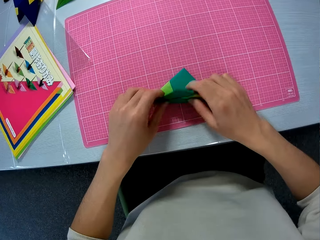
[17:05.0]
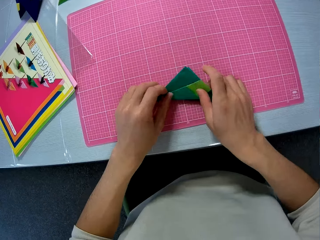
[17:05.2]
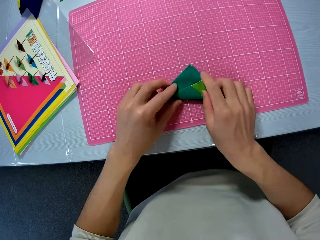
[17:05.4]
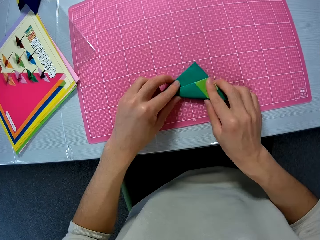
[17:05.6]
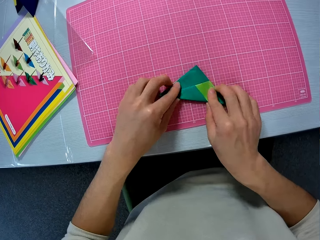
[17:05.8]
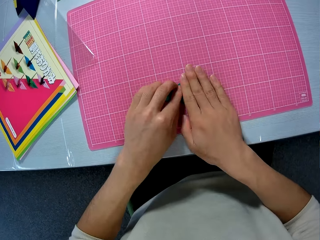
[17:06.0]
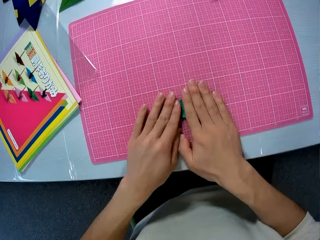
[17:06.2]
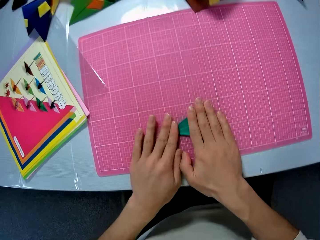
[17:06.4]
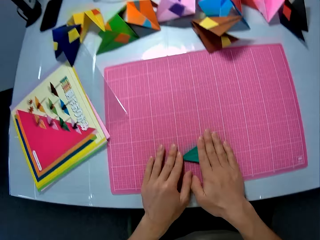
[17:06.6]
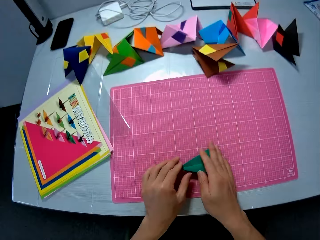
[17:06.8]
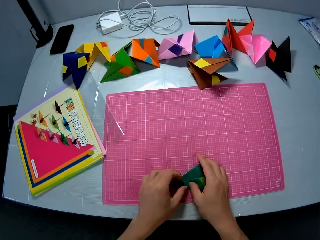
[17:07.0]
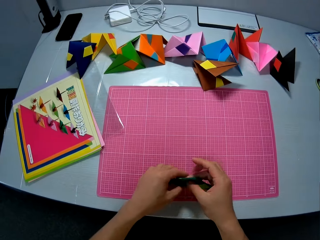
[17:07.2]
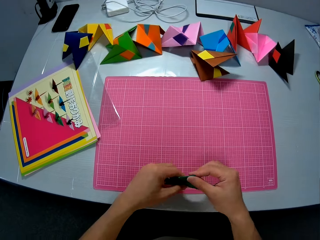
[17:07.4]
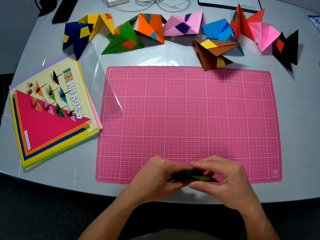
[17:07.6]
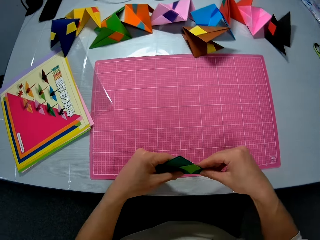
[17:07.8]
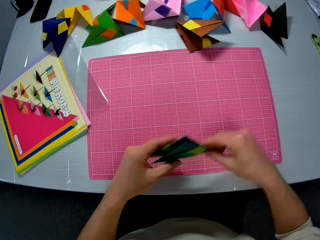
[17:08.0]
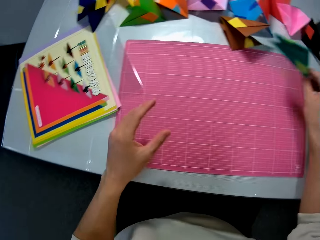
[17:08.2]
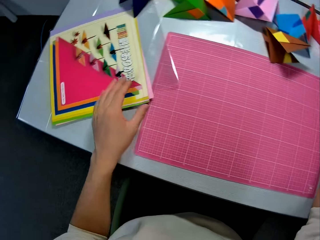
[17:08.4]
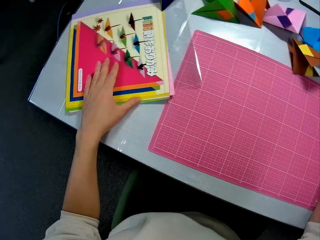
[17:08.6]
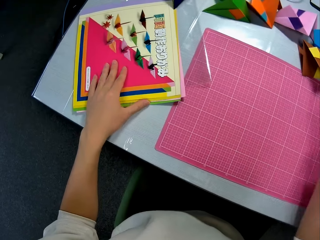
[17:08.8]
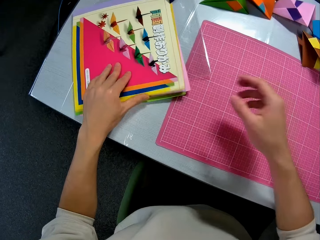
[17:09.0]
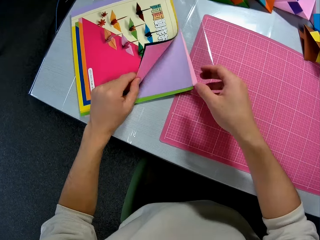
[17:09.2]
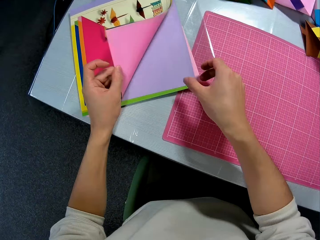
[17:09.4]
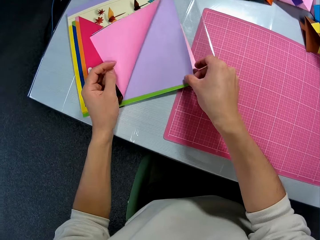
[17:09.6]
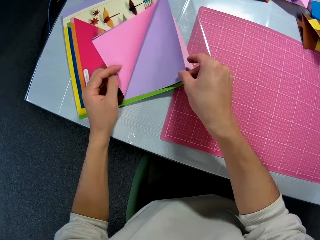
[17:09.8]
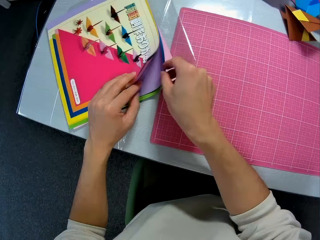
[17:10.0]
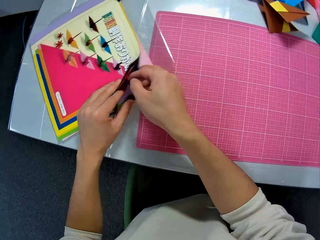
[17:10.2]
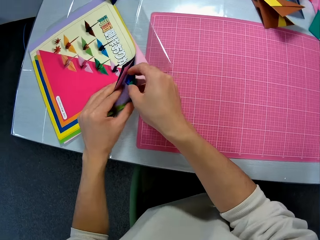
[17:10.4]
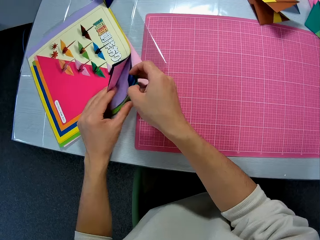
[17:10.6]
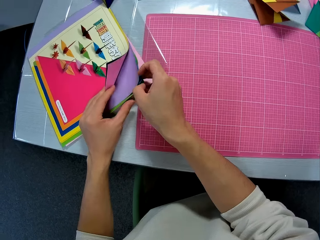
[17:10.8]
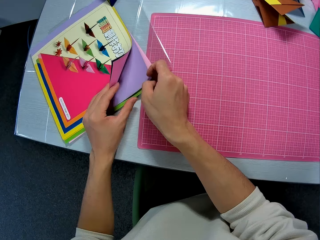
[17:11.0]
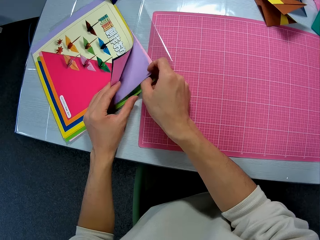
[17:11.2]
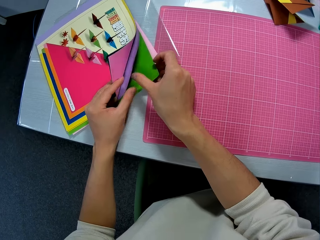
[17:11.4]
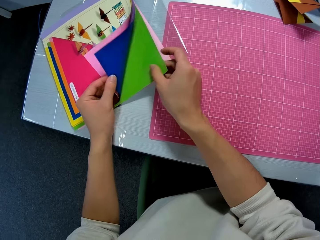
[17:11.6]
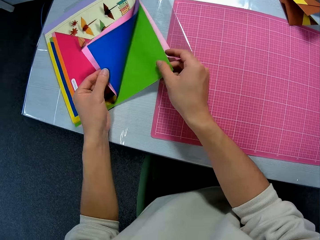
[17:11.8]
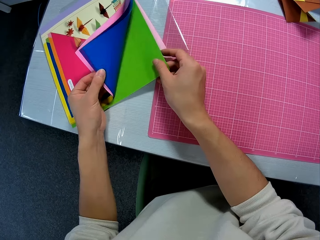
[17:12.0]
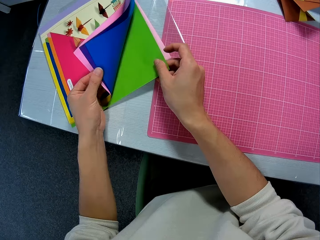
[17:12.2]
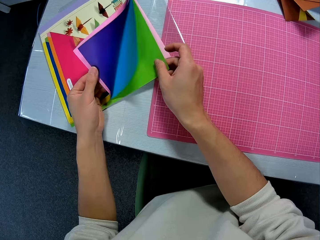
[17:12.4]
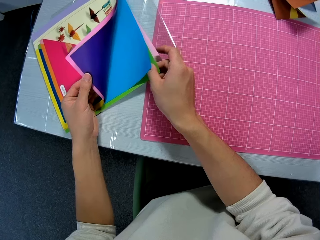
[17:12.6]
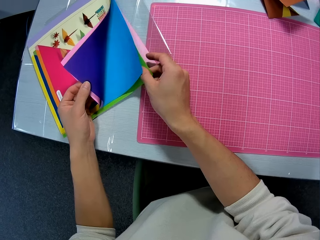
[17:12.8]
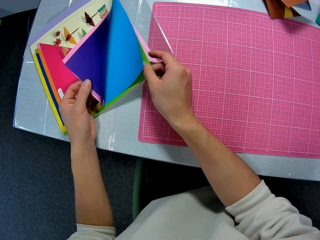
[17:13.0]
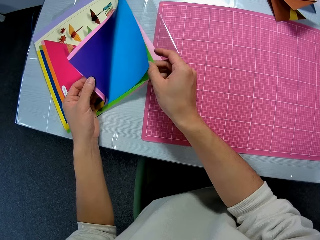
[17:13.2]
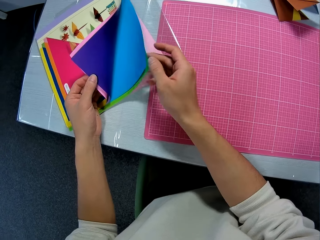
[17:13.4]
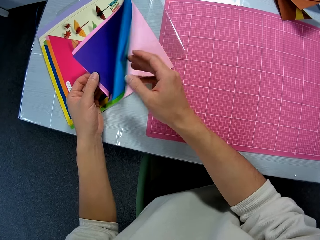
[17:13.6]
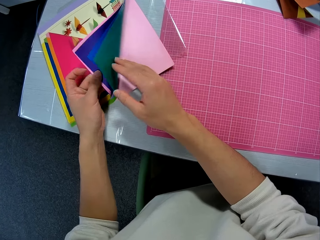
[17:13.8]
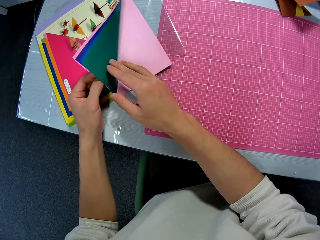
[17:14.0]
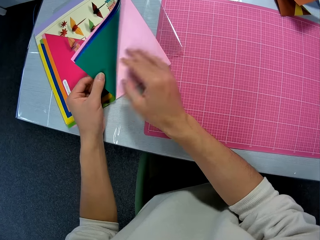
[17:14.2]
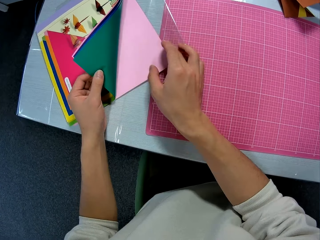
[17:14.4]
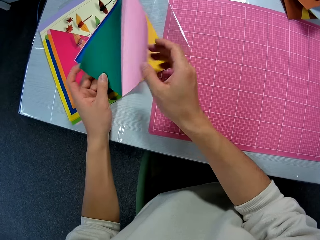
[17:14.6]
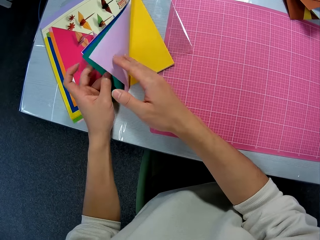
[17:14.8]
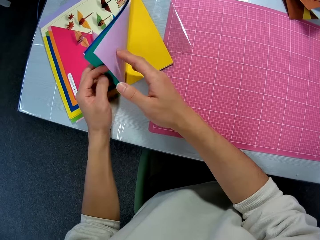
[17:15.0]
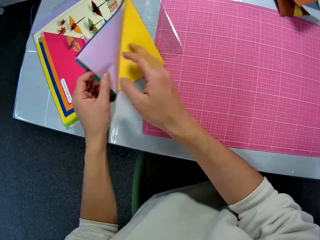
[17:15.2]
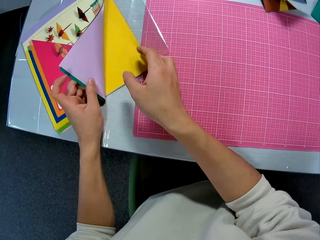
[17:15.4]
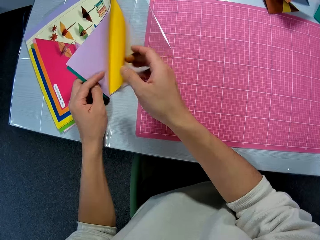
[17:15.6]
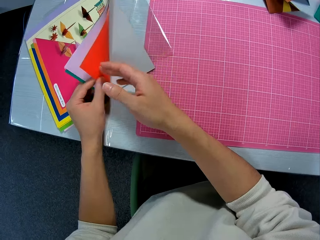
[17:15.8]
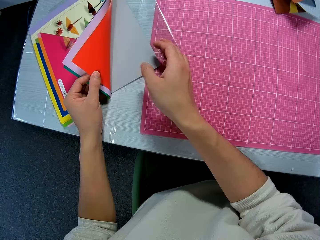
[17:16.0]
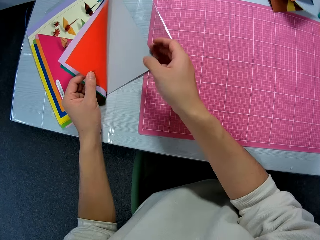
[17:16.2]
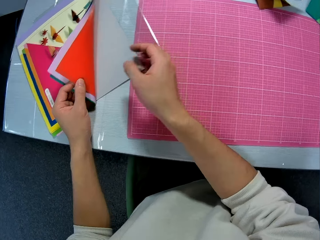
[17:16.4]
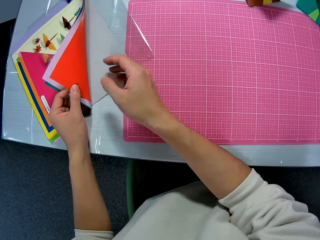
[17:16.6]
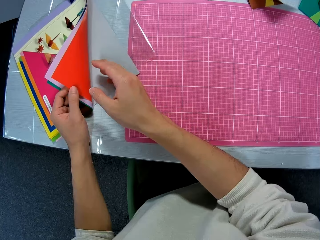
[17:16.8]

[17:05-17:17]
The camera wearer picks up the folded craft sheet from the table. They drop the folded craft sheet on the table. They hold the manila paper on the table. They open the craft sheet pack. They select the manila paper on the table. They check through the craft sheets in the pack.

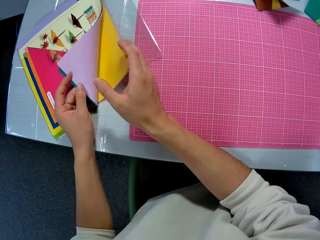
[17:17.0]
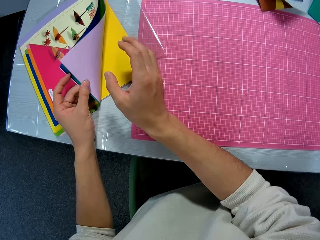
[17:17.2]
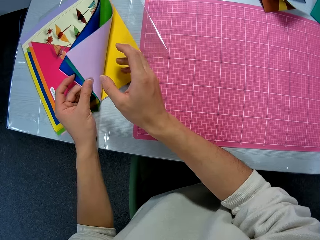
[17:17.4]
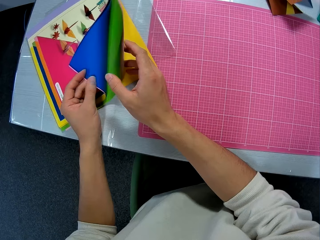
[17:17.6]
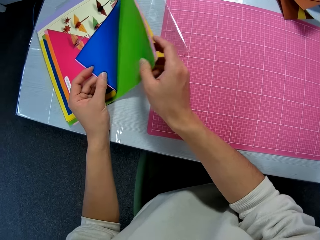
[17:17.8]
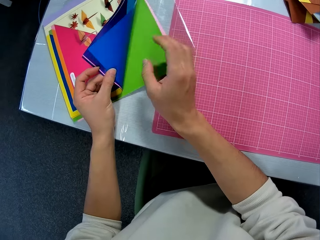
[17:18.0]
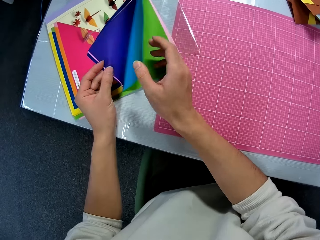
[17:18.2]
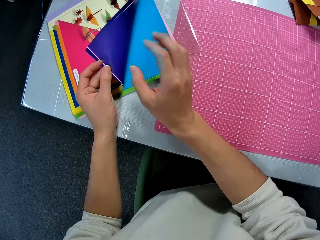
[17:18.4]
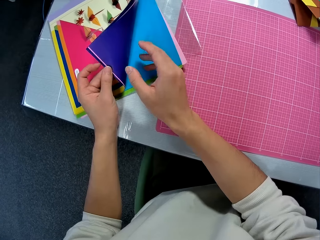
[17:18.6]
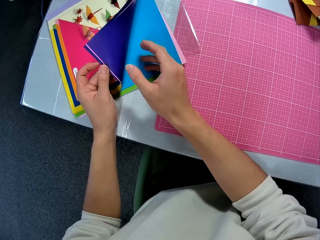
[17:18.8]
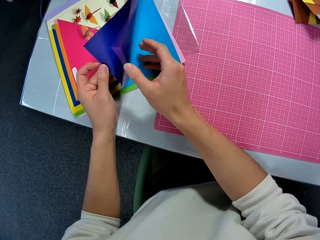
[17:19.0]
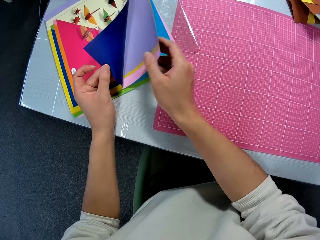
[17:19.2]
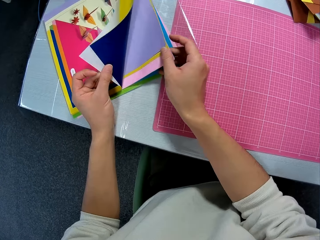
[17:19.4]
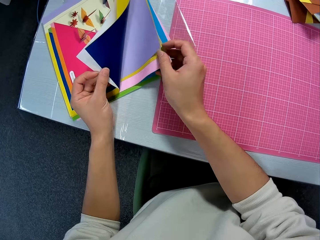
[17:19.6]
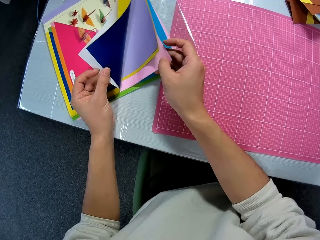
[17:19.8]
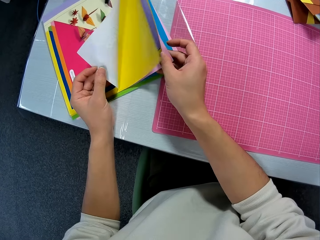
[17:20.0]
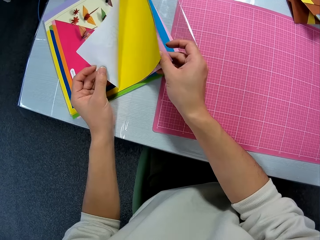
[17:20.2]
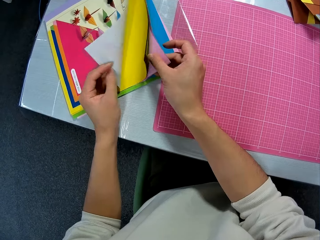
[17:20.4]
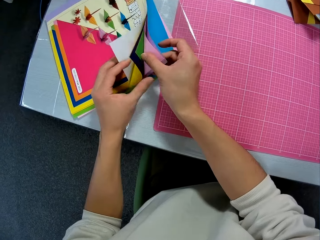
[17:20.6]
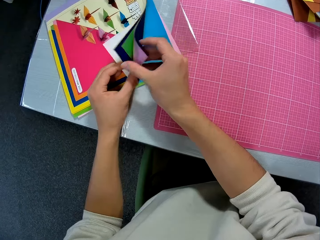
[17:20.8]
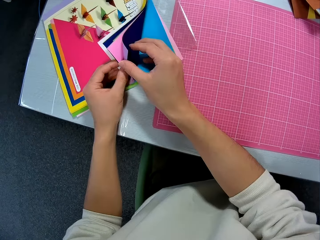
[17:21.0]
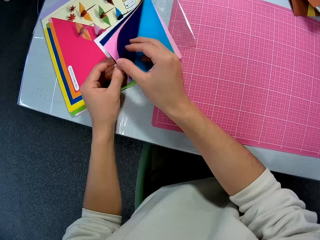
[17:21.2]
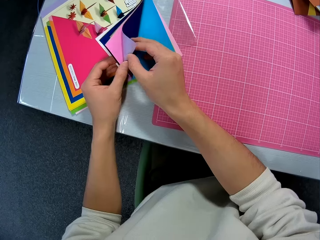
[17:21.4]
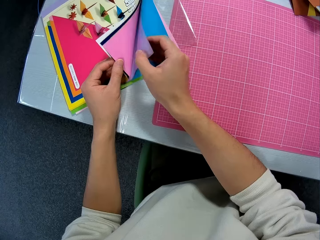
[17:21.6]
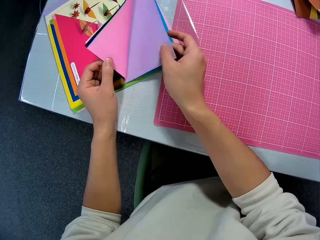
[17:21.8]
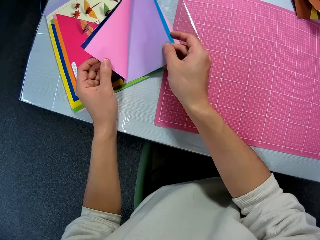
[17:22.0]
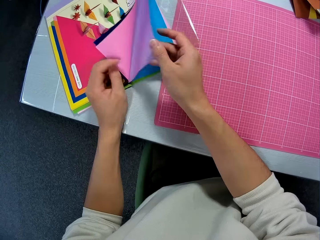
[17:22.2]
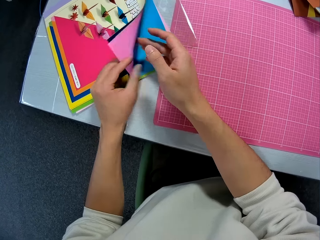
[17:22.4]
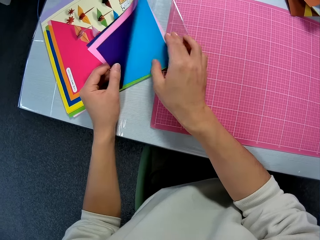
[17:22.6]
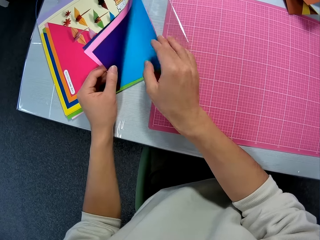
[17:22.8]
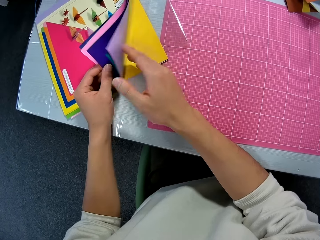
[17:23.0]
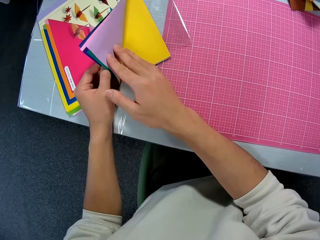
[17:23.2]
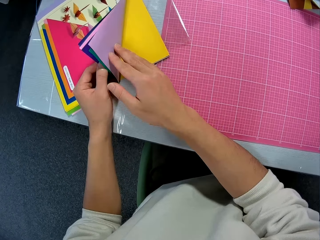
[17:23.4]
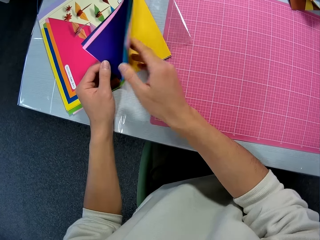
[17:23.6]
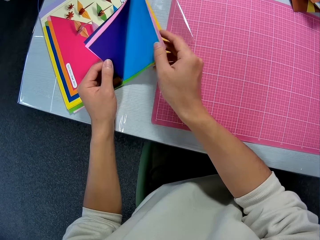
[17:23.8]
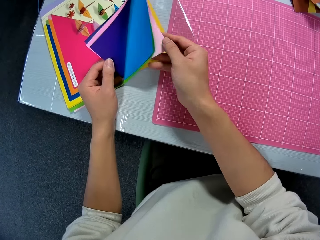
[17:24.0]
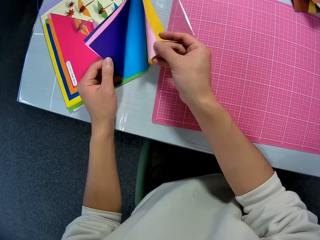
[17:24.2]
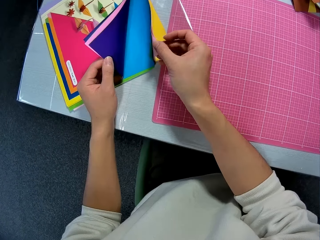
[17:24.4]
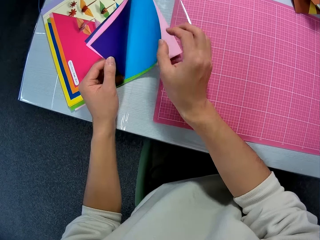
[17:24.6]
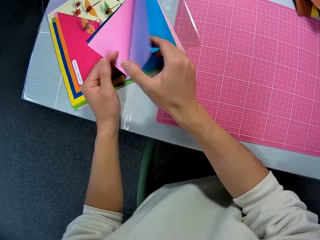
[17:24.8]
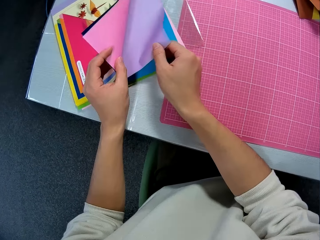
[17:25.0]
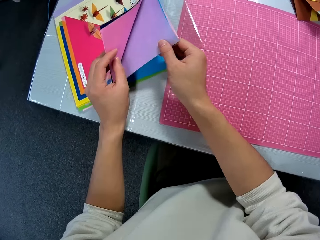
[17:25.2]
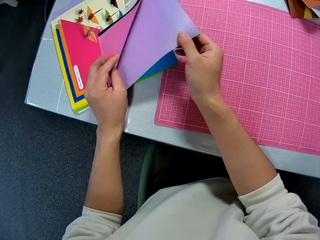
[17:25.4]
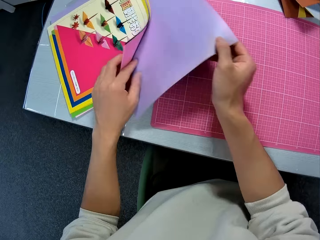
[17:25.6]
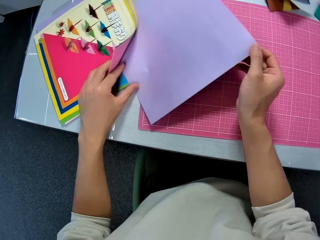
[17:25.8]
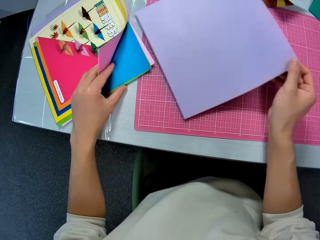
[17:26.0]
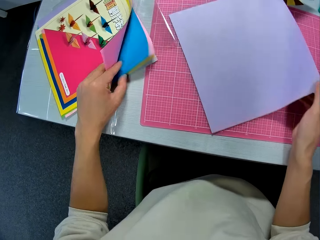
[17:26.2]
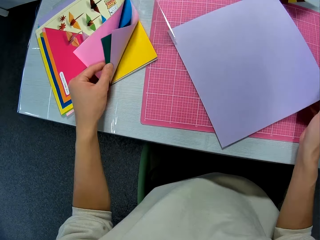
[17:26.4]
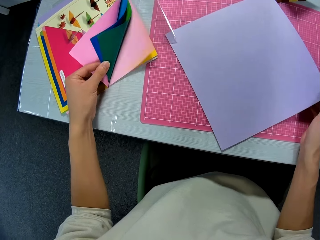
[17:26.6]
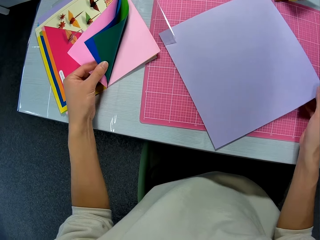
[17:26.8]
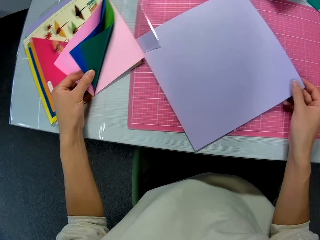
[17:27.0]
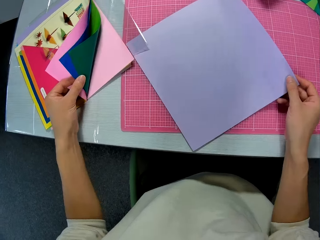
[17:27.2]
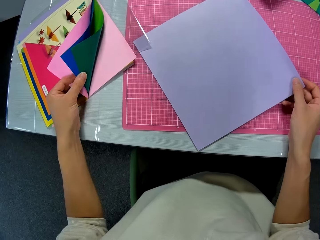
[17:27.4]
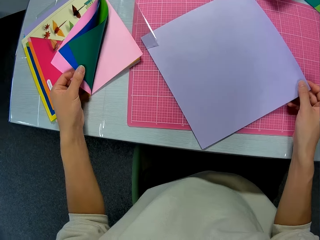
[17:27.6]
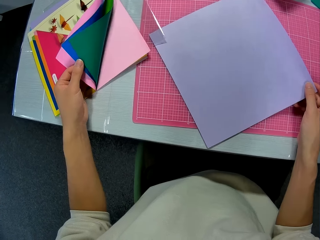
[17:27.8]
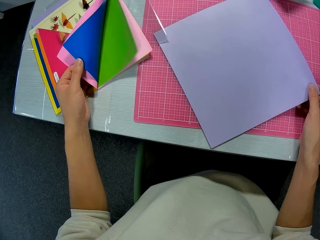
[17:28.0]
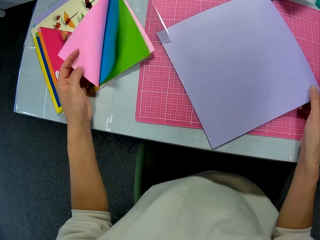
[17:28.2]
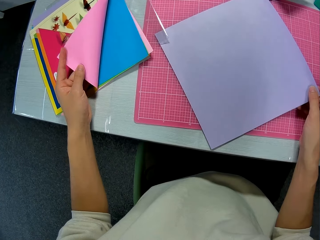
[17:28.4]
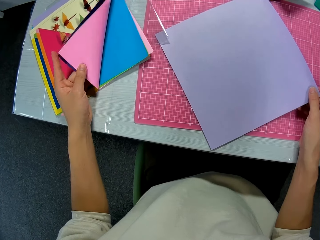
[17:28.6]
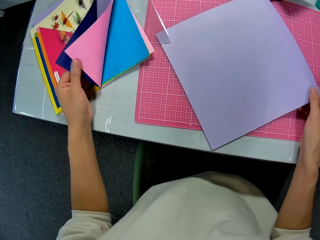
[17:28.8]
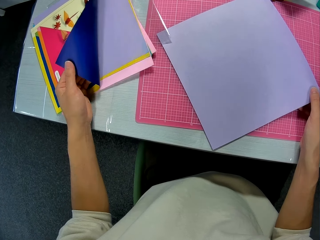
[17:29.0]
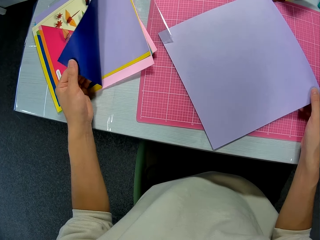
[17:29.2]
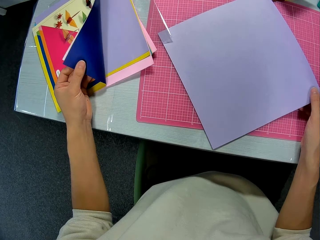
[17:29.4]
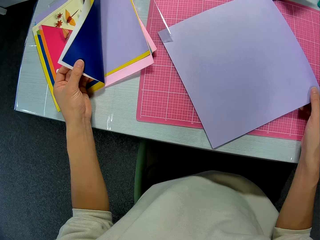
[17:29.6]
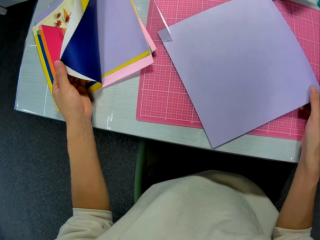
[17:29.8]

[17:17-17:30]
The camera wearer takes out one of the craft sheets or manila papers in the pack. He checks through the craft sheets in the pack with his left hand. He holds the manila paper with his left hand. He puts the manila paper on the table.
